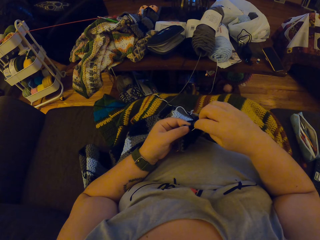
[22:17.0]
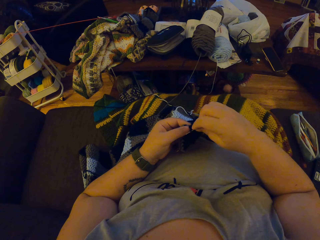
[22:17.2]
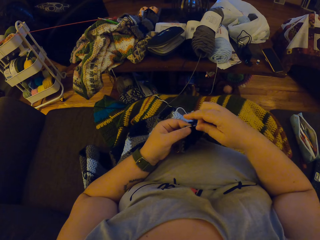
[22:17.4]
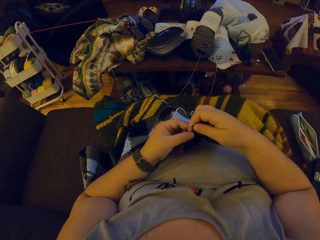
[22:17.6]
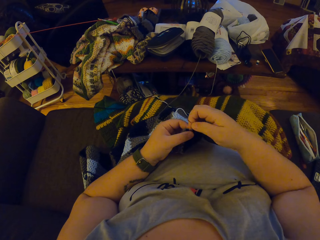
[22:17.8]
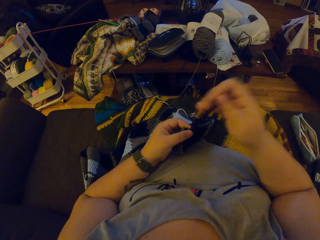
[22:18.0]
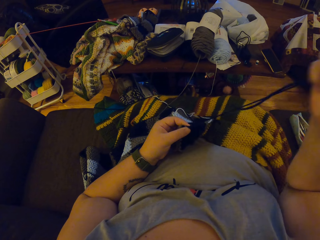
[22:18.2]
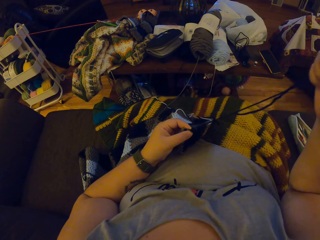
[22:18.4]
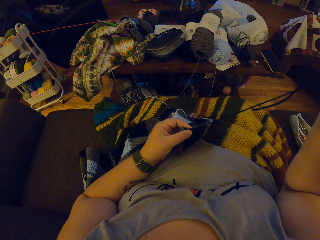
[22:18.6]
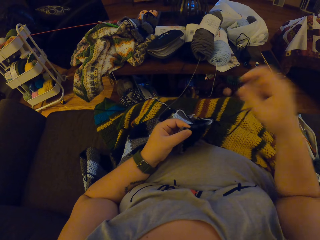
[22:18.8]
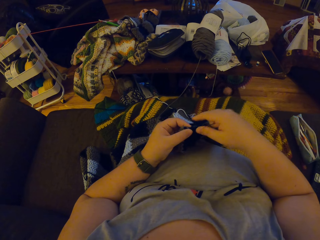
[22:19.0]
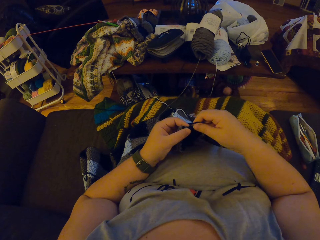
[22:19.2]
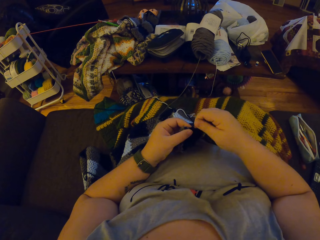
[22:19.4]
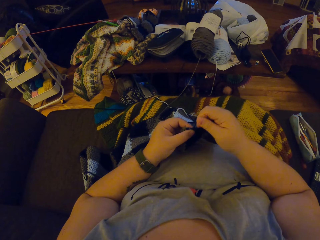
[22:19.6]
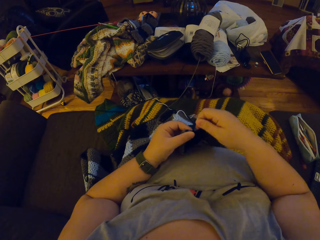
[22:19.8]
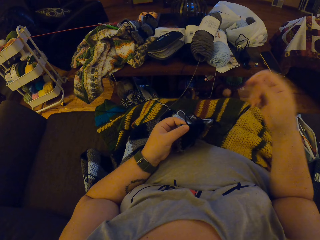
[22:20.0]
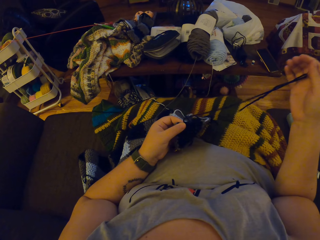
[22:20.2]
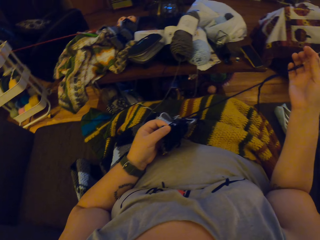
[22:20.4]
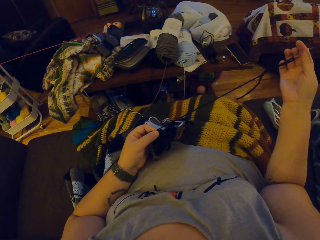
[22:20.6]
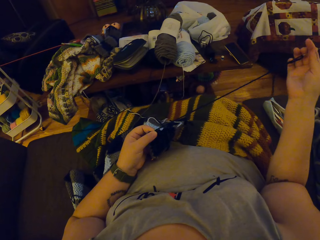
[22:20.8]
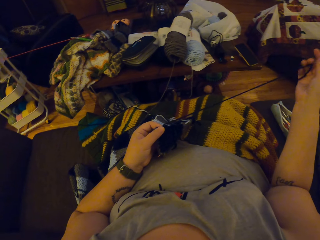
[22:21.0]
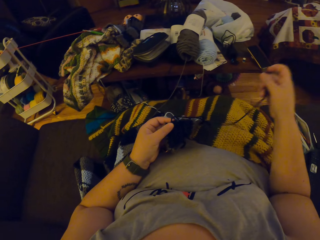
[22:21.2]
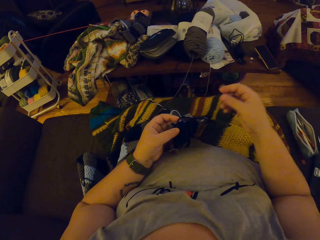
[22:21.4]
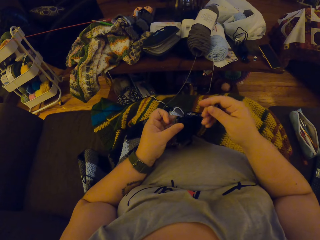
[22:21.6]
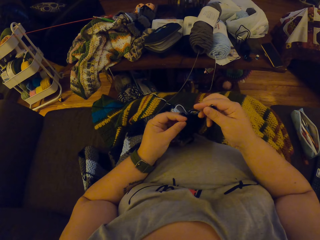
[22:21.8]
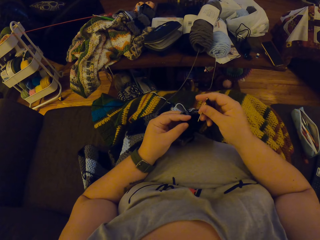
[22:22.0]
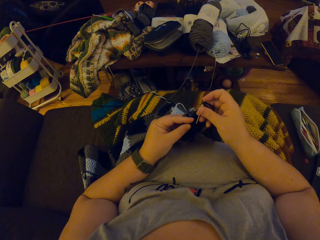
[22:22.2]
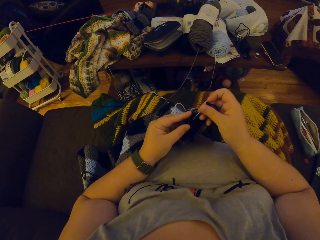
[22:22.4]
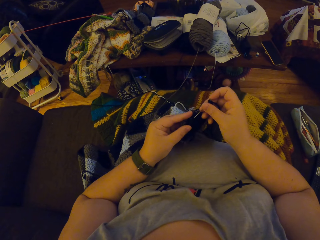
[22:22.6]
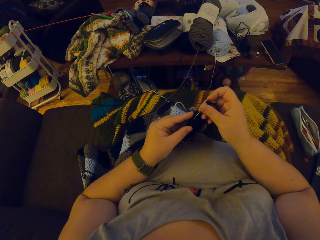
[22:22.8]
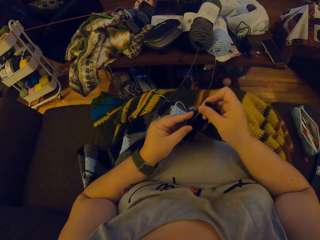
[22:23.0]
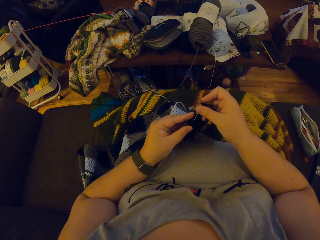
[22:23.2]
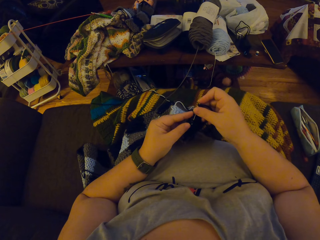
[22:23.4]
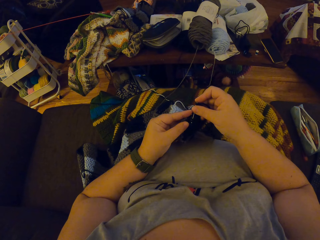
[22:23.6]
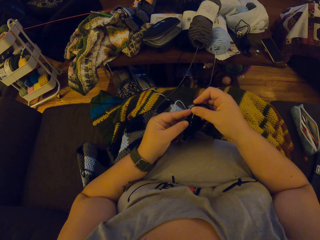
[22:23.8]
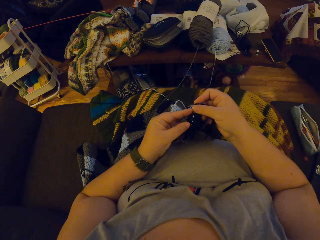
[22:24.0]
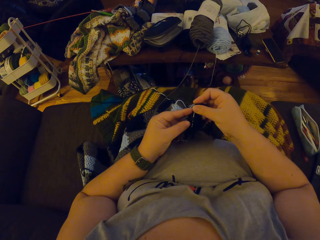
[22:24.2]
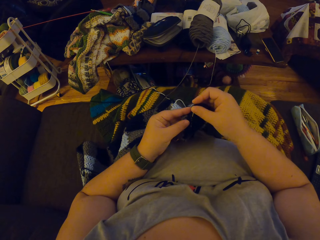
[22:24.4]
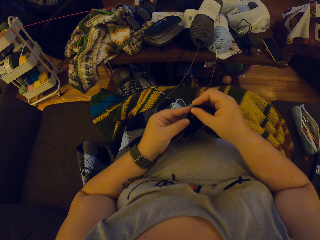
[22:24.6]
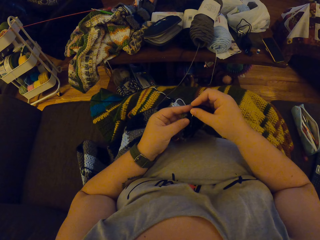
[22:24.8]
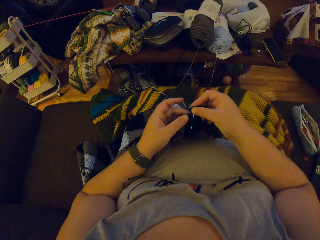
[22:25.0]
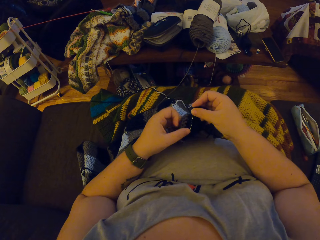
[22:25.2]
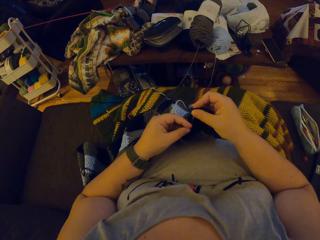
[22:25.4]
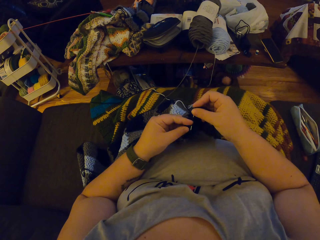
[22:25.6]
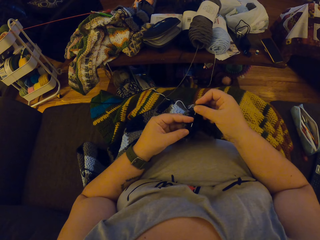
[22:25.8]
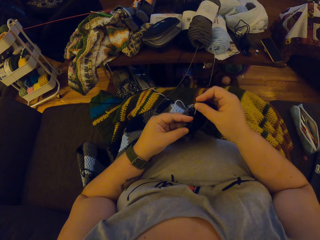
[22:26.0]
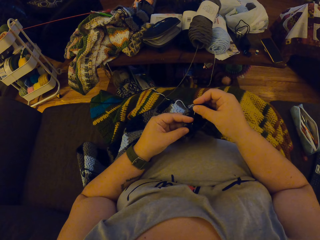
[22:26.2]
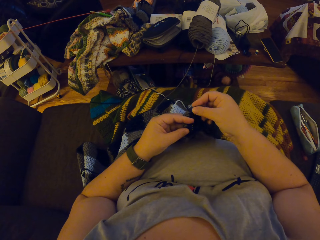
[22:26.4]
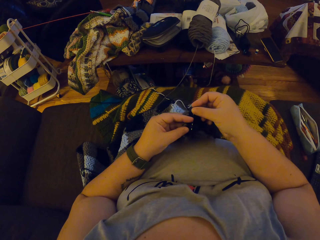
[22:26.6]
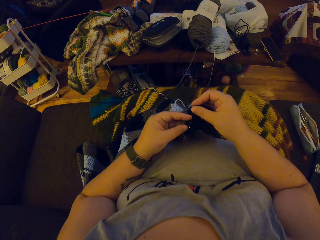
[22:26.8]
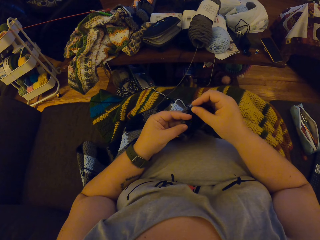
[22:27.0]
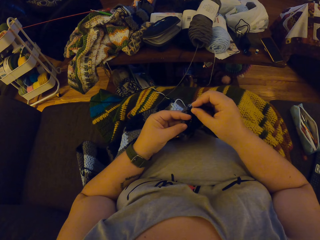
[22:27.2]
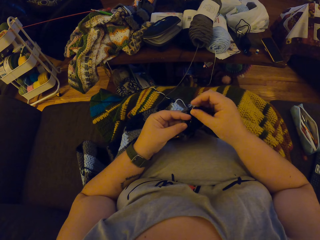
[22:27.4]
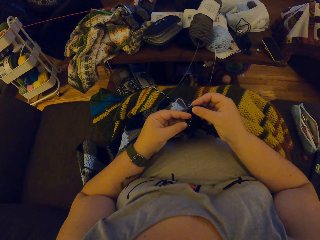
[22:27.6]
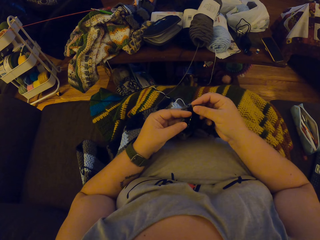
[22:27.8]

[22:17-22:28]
The camera wearer pulls the yarn. They sew the garment with the needle.

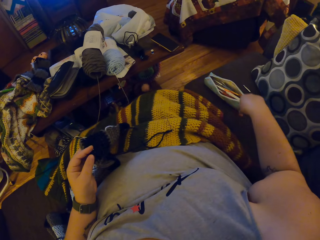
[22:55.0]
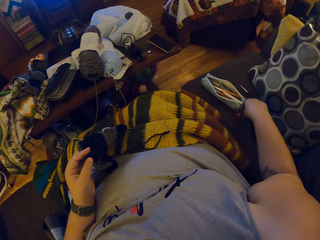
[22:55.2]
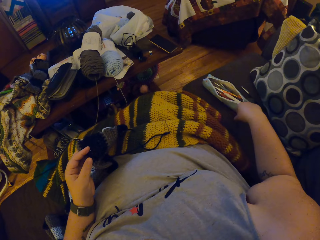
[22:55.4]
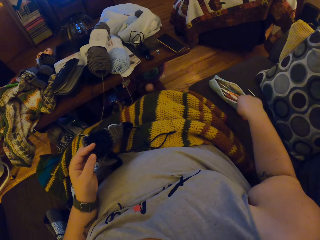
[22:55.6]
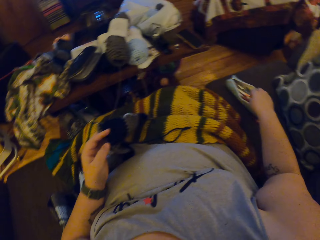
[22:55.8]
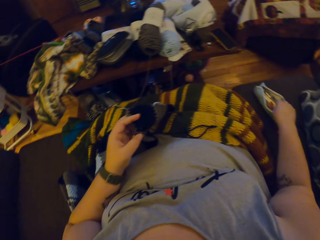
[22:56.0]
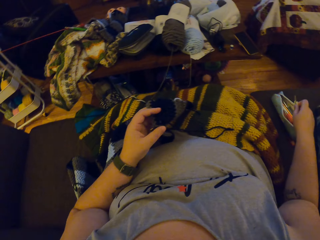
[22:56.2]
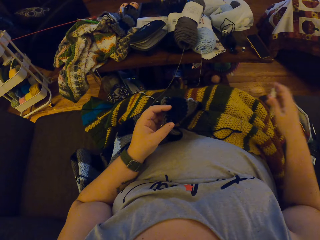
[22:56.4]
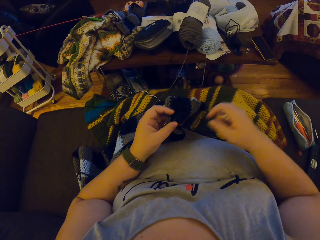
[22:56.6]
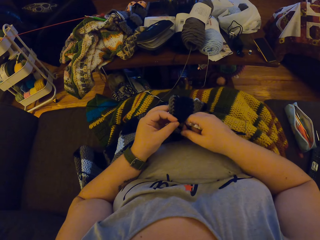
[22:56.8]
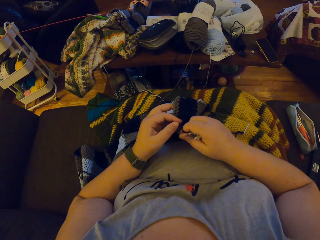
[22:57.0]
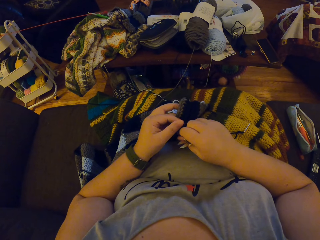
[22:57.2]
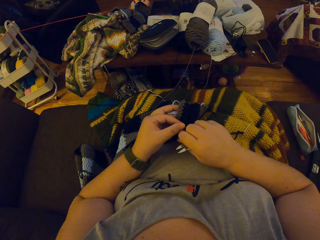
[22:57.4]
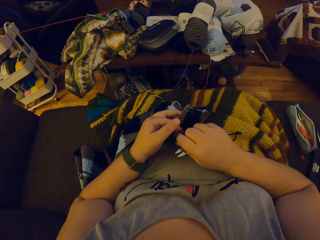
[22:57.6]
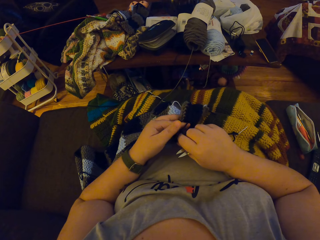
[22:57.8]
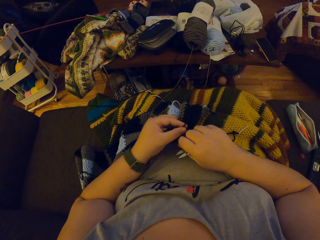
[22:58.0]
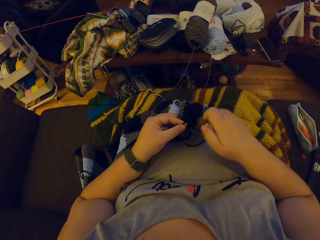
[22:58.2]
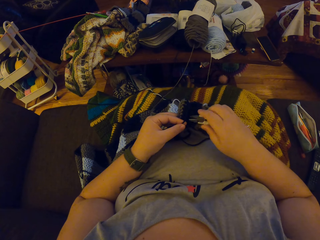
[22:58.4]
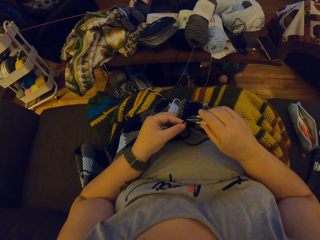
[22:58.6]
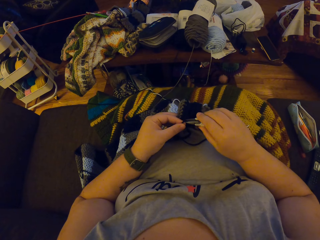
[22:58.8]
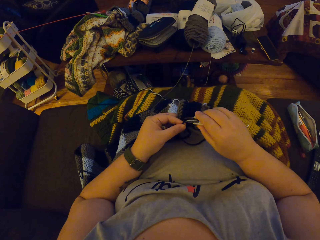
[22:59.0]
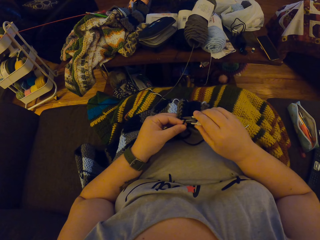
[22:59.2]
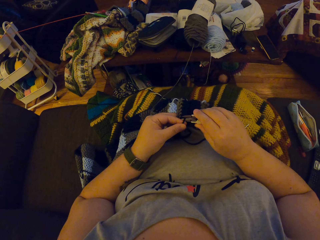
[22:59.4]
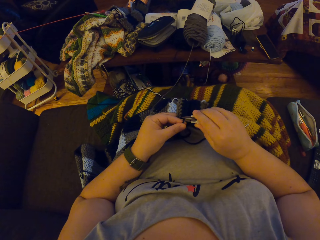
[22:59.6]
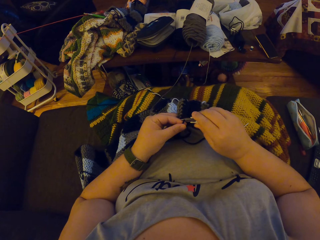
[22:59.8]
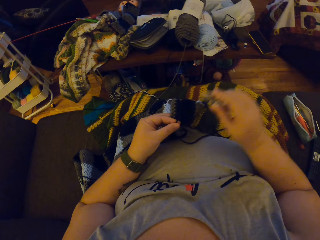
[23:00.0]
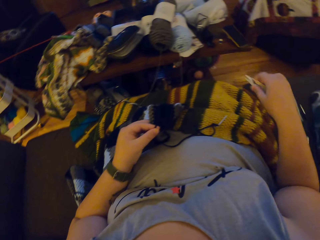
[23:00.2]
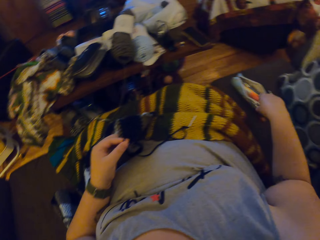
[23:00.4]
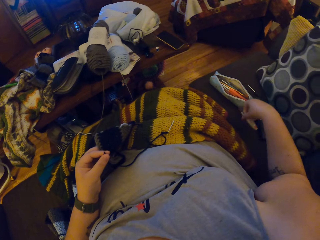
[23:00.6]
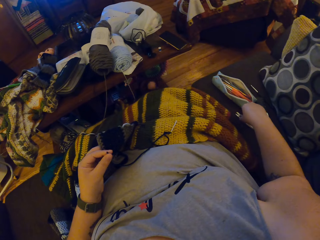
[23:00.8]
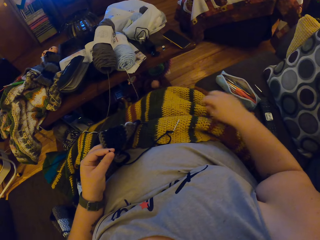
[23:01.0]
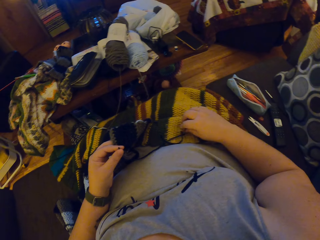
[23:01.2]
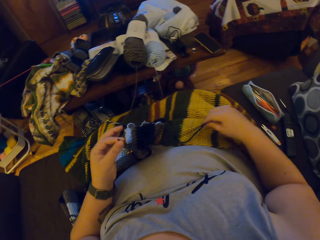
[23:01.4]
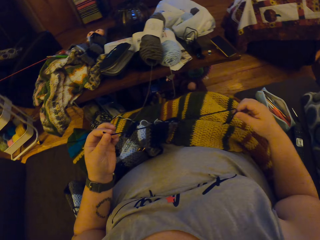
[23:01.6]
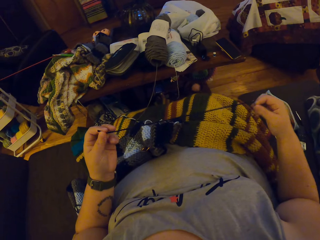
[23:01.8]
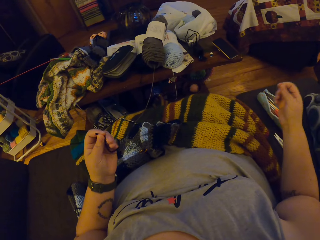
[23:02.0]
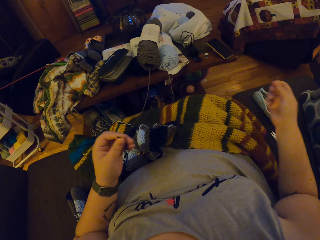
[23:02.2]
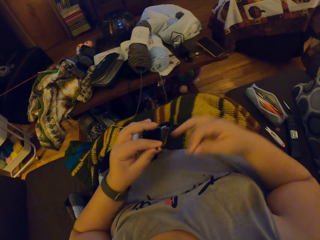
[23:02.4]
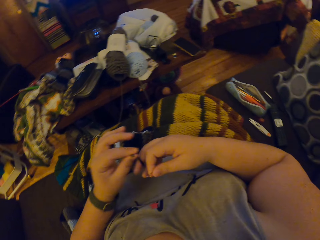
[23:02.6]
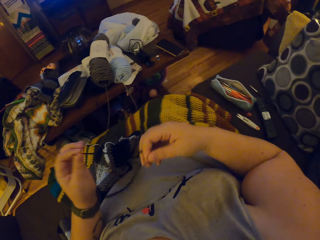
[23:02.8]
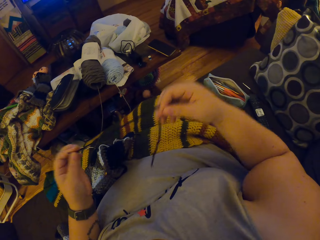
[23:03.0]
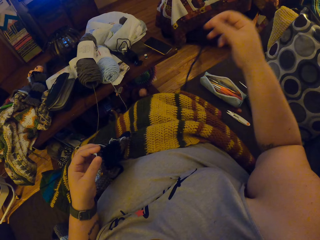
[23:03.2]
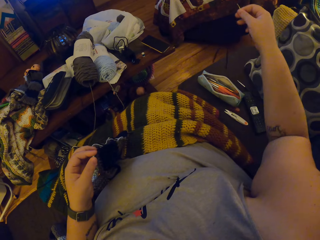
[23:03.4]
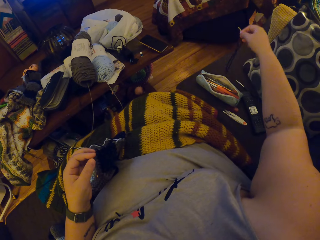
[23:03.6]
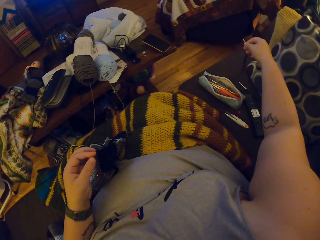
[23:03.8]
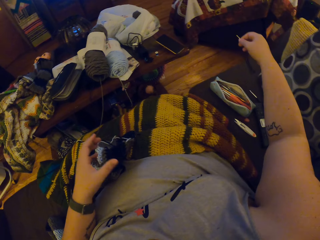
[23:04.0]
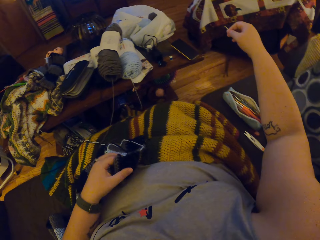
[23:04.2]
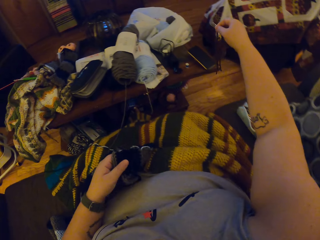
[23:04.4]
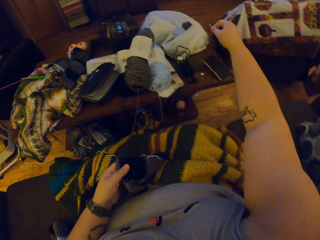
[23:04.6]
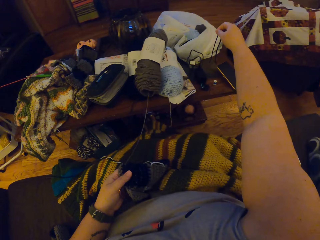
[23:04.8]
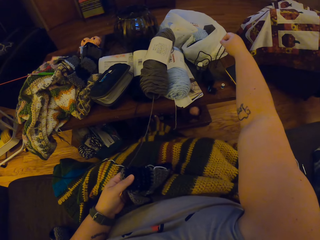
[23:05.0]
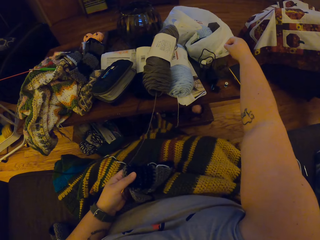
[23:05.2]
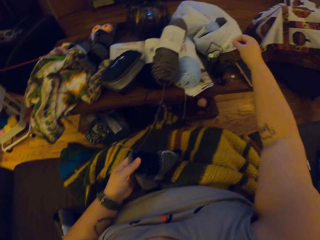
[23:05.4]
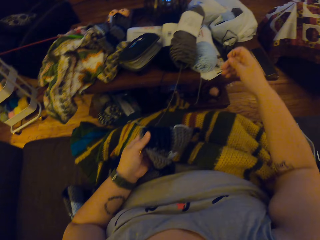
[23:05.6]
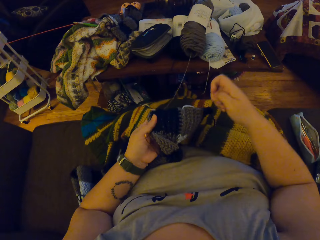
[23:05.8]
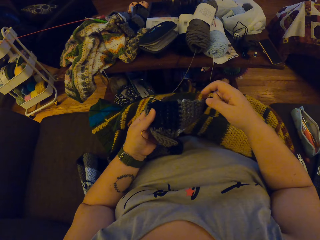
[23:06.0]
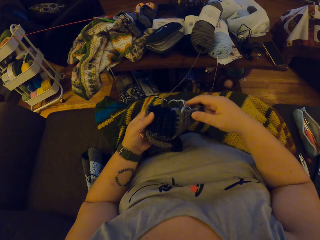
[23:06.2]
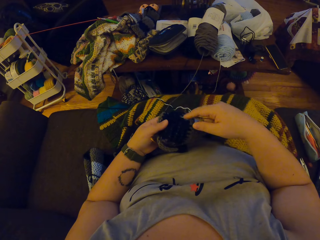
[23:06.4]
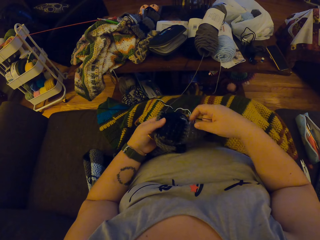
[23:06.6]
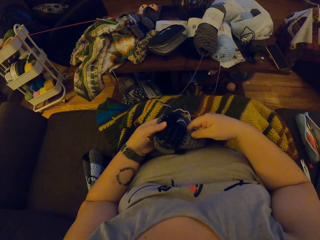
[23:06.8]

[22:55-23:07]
The camera wearer picks up a pair of scissors by her side from the pouch with her right hand. She cuts a thread from the knit fabric with the pair of scissors. She drops the pair of scissors by her side on the couch. She picks up the needle and the yarn. She removes the wool from the needle. She drops the wool on a work table. She holds the knit fabric with her left hand.
